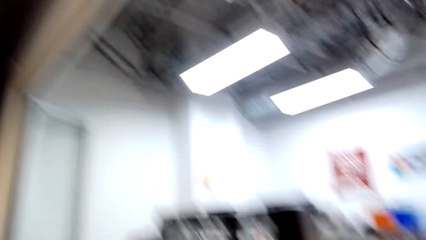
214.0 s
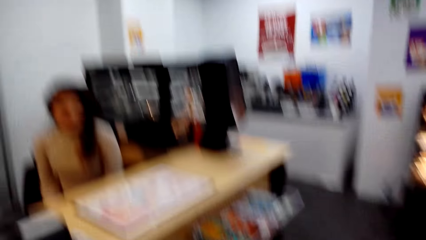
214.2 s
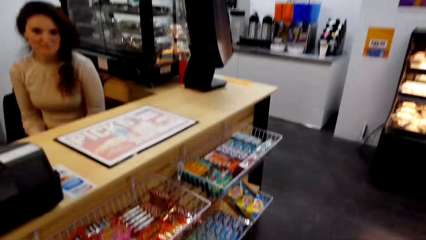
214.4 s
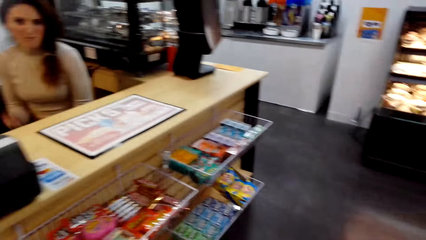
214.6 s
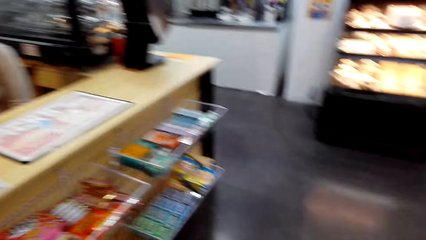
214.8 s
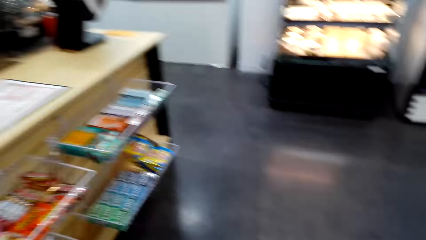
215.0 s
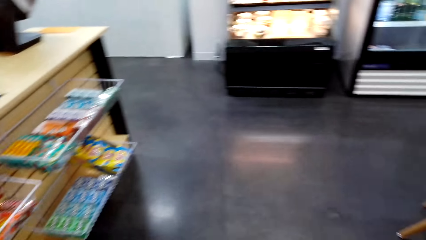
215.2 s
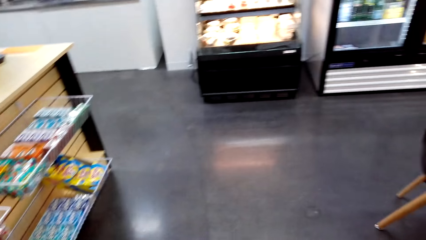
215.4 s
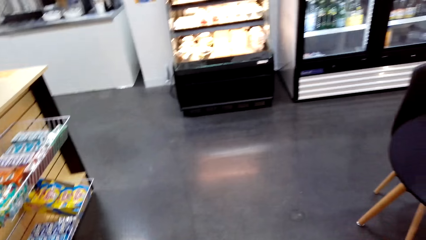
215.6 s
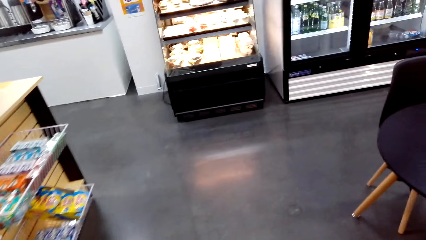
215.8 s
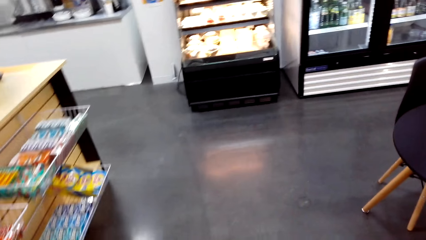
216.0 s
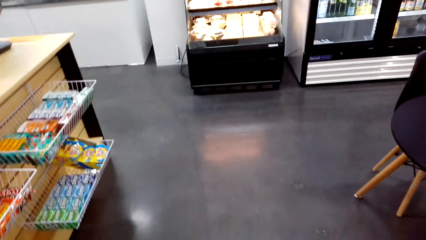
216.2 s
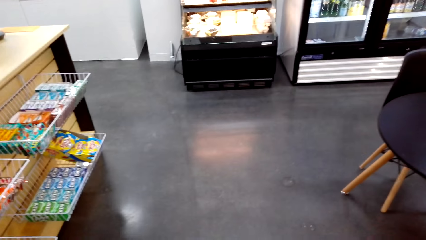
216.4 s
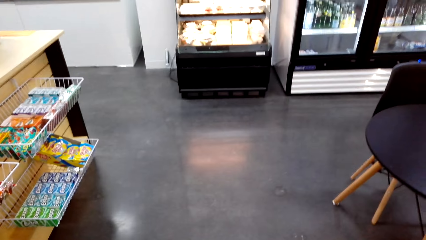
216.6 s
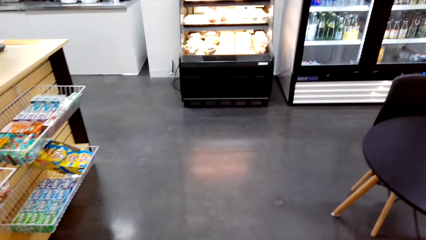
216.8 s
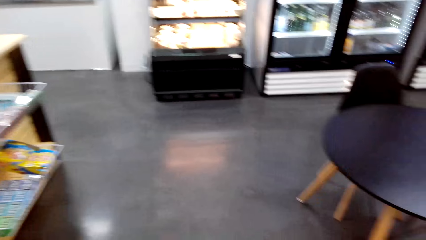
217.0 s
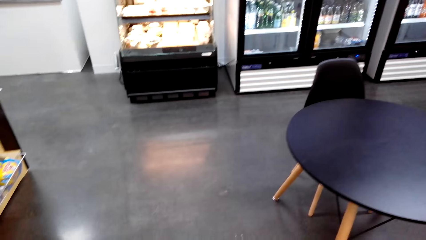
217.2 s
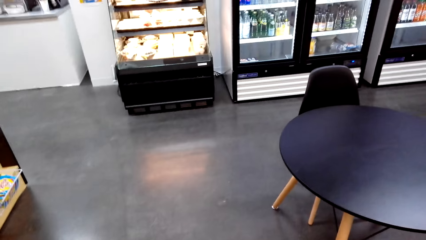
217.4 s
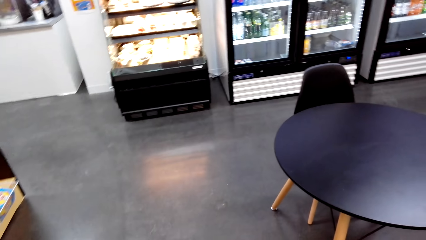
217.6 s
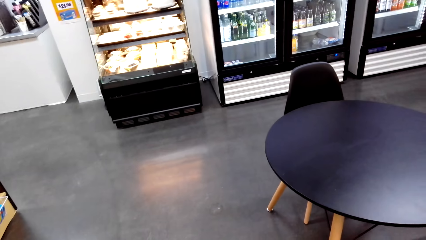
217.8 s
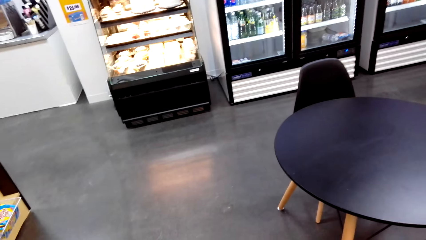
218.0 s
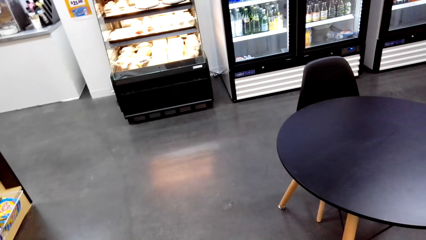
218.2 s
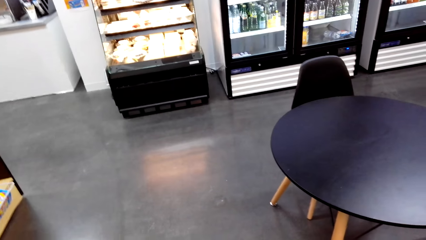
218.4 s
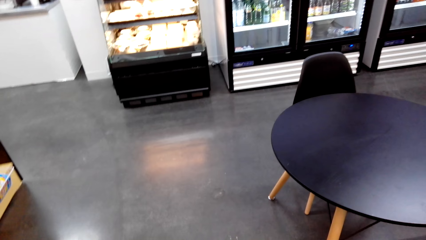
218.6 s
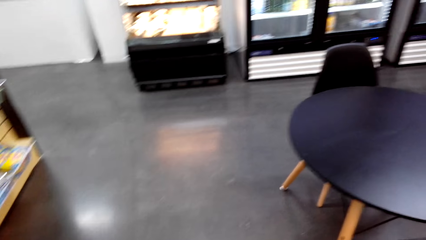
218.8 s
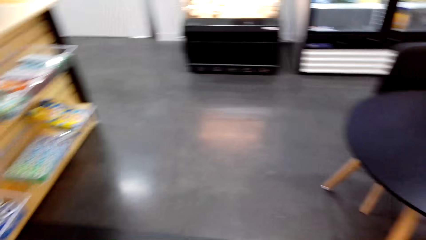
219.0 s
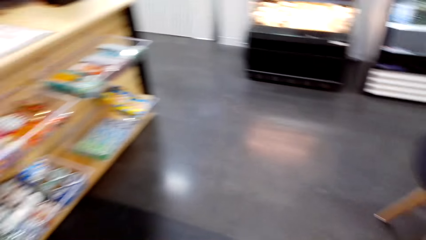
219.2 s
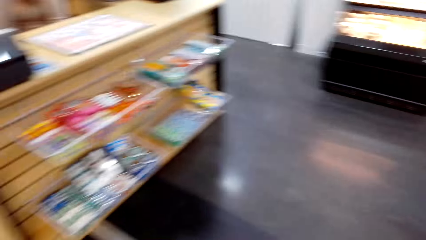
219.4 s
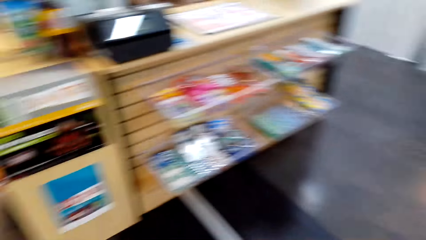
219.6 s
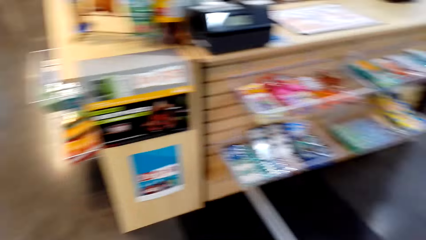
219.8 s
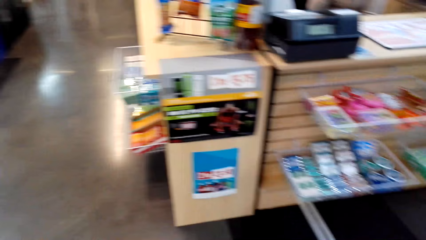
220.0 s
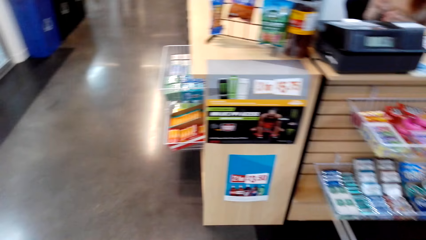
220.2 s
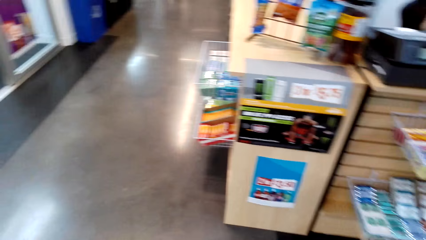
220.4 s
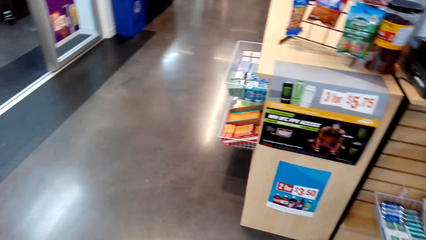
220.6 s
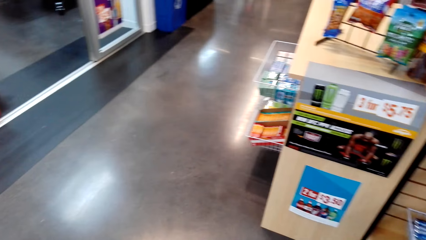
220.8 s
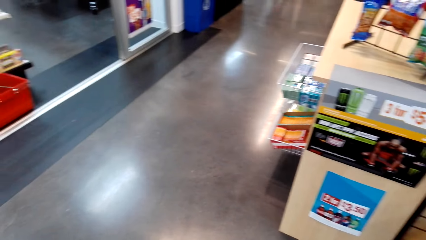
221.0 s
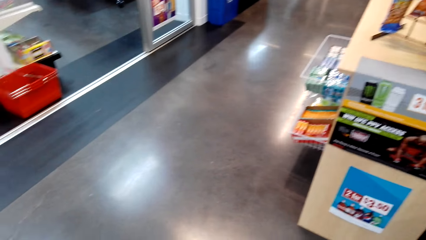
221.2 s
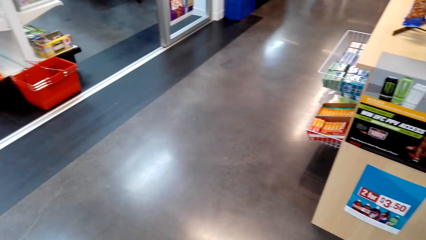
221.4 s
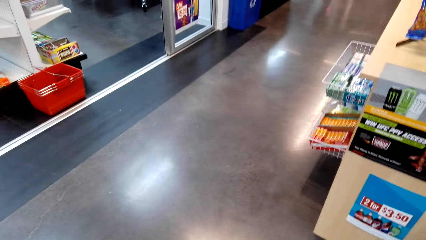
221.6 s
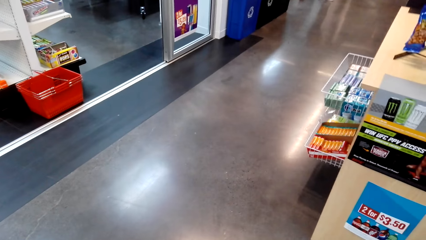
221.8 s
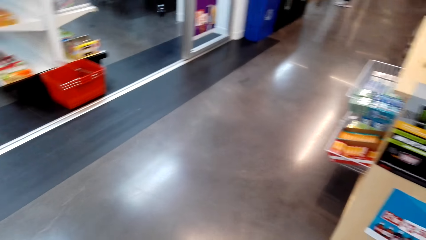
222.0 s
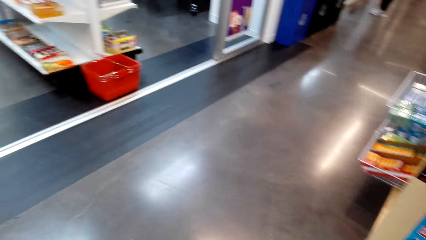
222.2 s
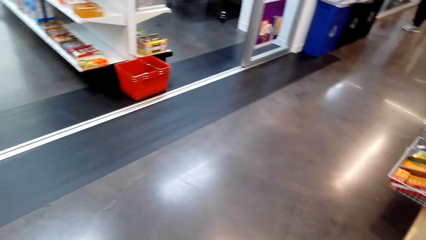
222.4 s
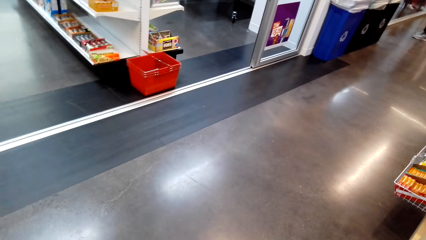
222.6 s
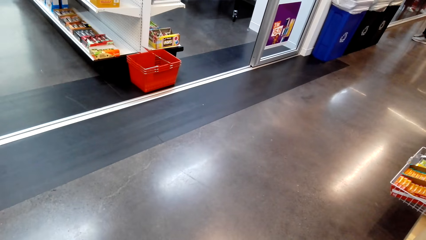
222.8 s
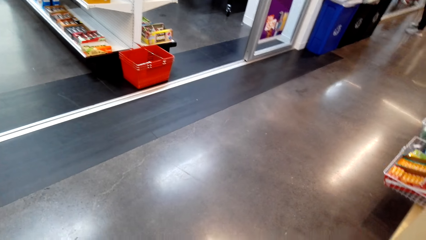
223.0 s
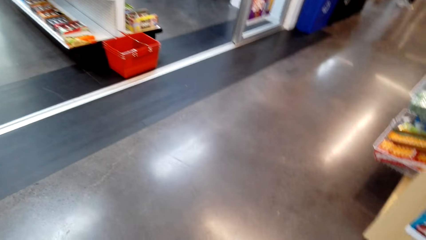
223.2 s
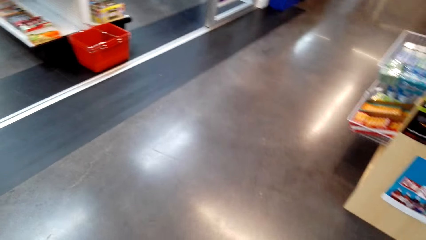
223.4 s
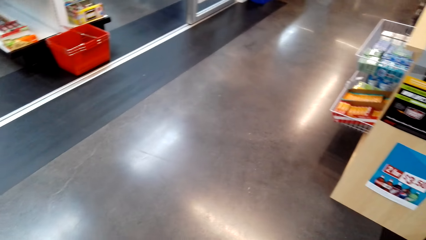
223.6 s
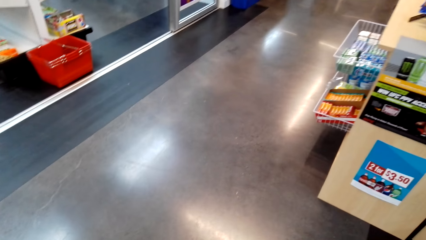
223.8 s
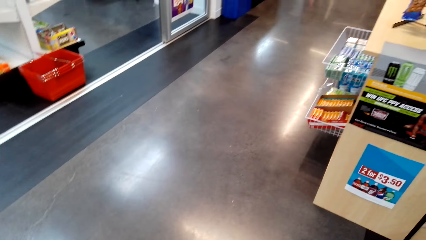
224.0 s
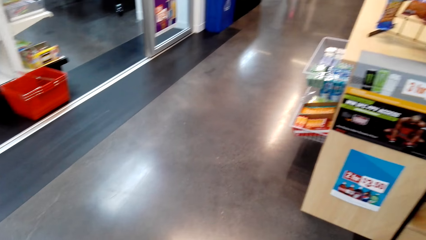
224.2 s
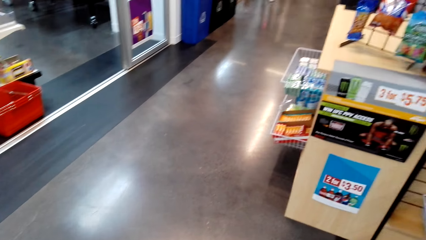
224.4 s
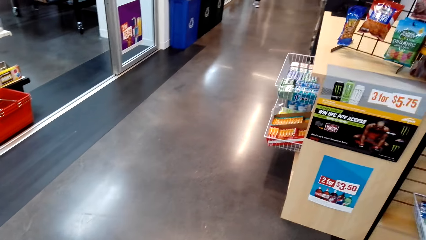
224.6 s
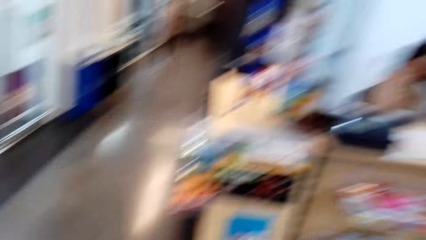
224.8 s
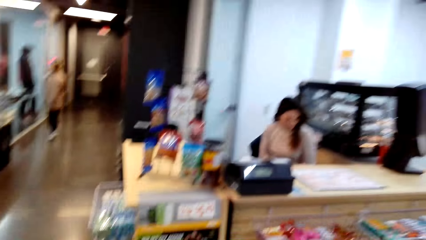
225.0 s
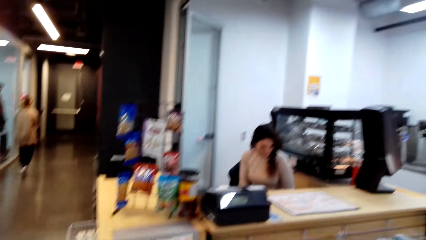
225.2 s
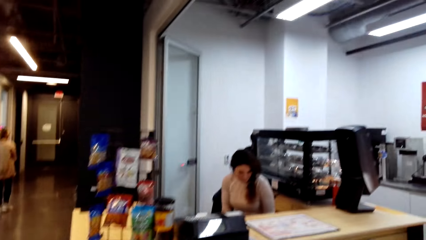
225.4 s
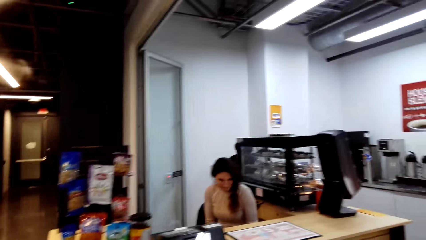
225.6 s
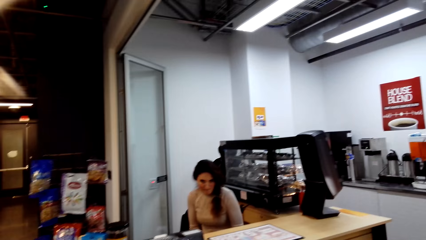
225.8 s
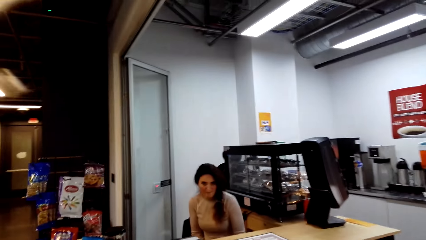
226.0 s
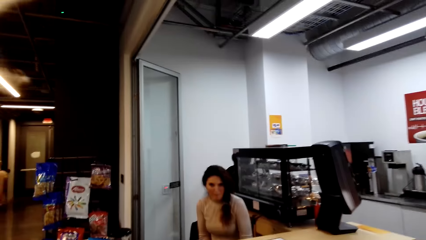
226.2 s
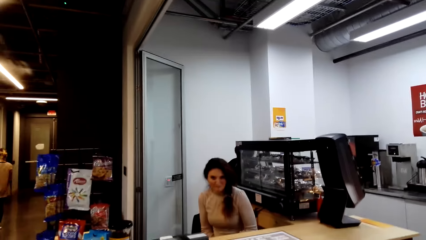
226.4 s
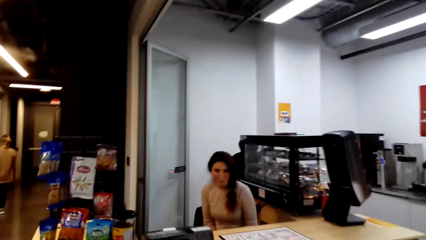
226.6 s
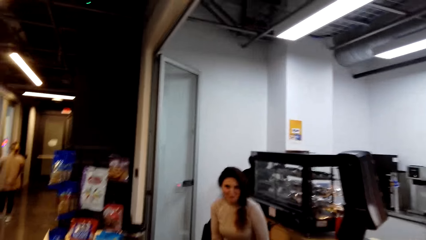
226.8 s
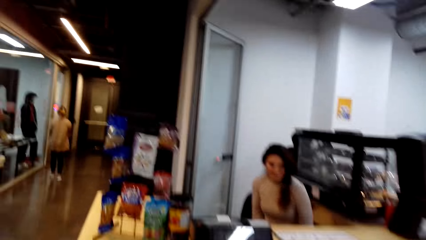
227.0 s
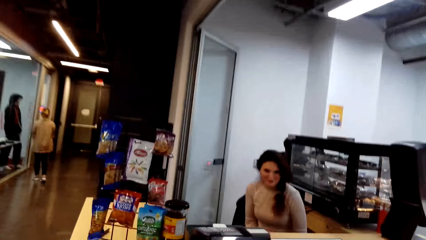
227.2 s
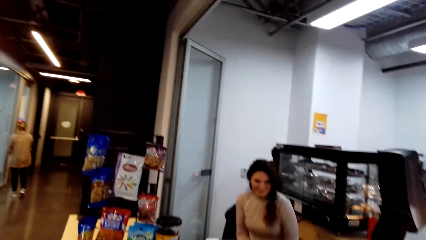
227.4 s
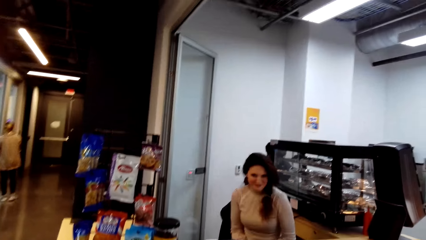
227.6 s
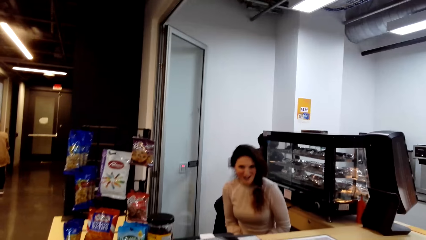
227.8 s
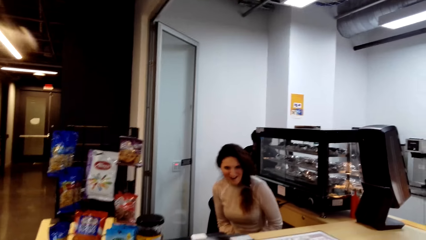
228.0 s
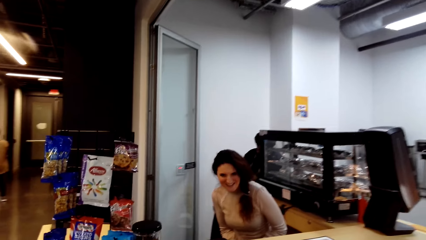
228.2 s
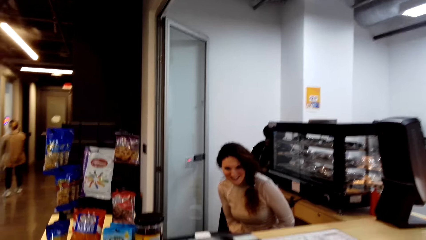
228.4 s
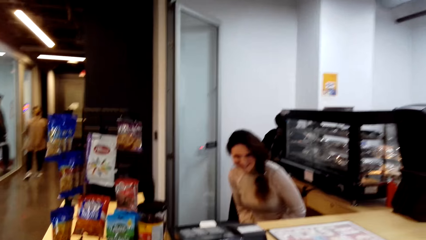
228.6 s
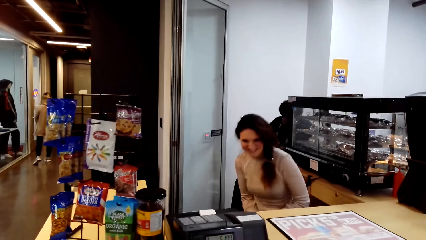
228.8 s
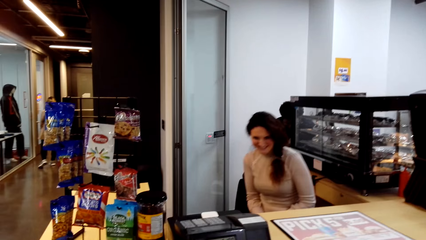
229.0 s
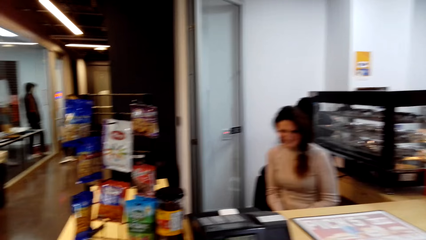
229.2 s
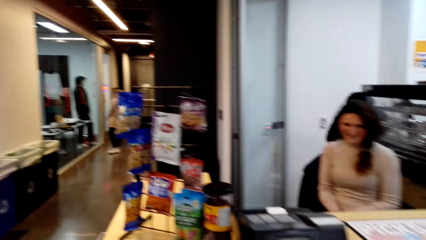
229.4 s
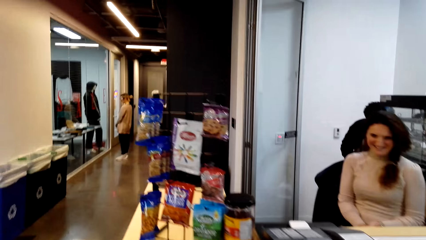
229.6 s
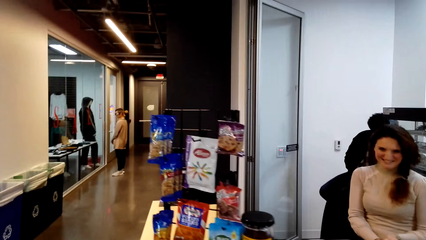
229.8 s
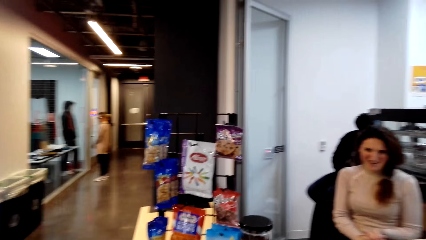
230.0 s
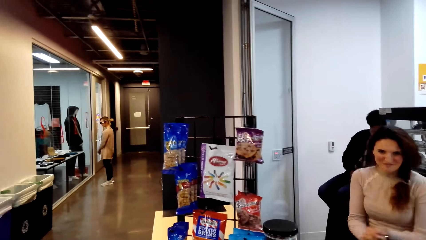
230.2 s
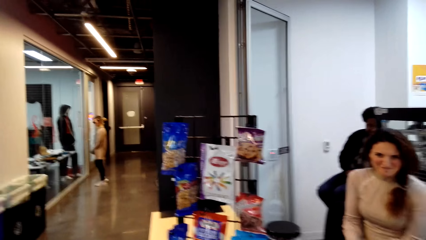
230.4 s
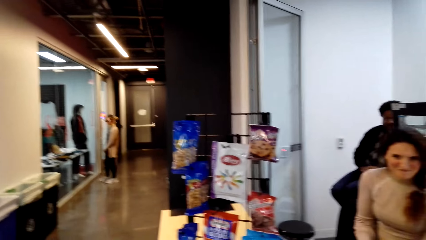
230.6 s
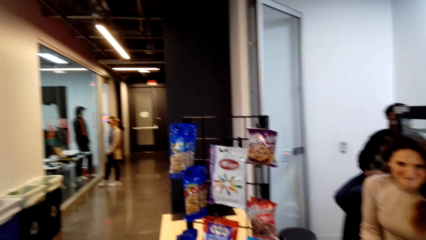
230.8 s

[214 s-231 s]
The camera wearer looks down. They look at the cashier. The cashier laughs.
